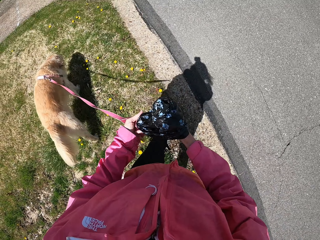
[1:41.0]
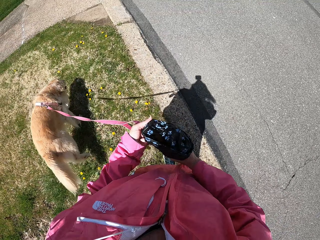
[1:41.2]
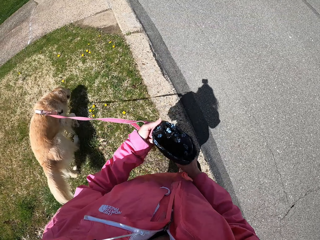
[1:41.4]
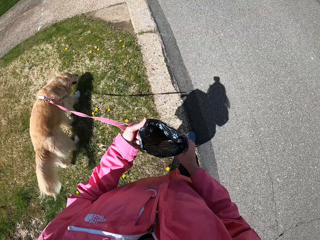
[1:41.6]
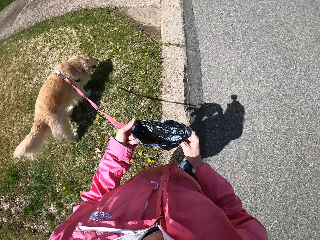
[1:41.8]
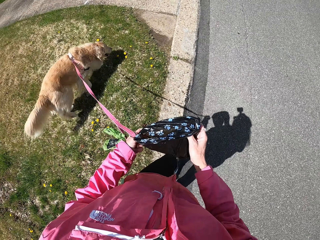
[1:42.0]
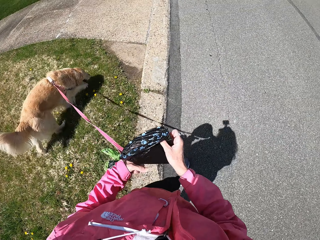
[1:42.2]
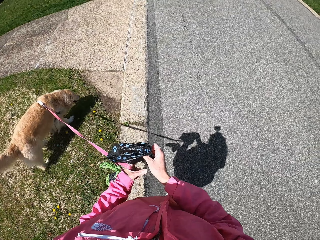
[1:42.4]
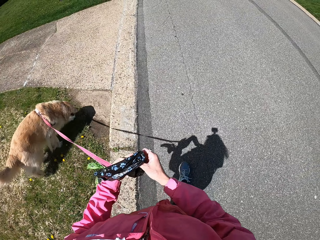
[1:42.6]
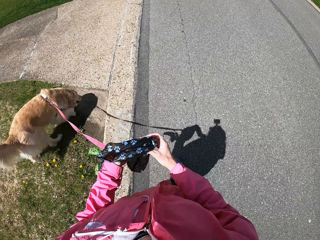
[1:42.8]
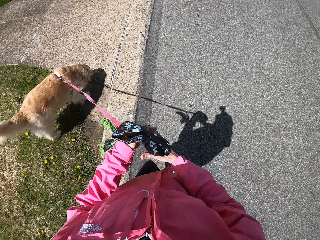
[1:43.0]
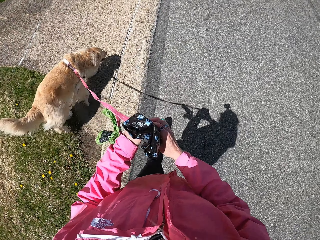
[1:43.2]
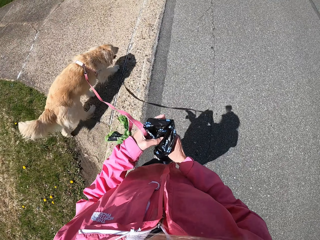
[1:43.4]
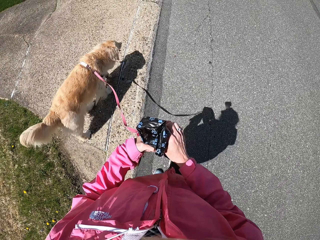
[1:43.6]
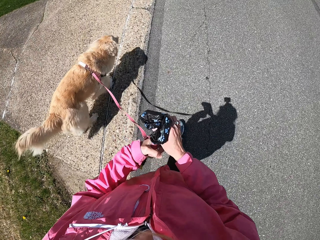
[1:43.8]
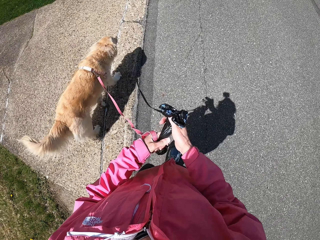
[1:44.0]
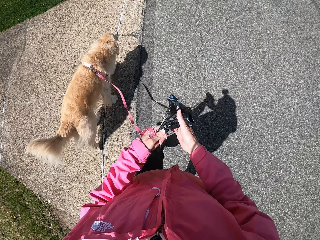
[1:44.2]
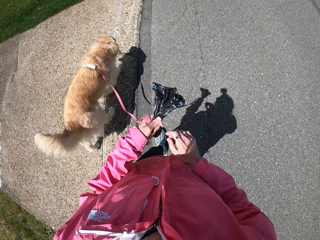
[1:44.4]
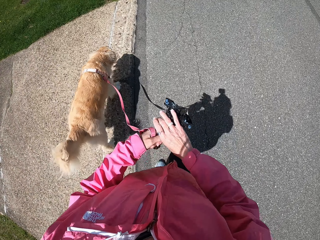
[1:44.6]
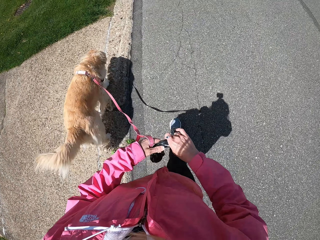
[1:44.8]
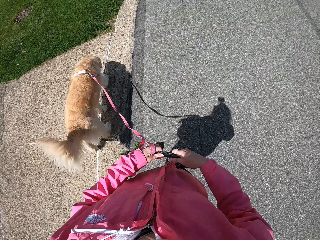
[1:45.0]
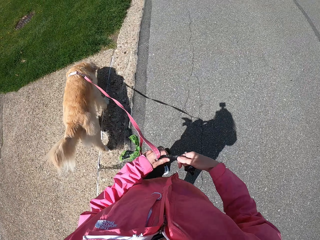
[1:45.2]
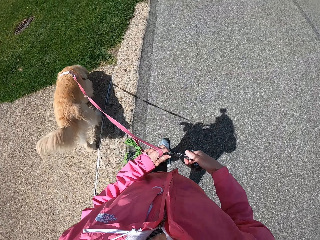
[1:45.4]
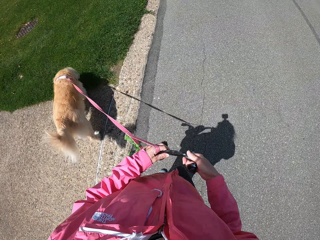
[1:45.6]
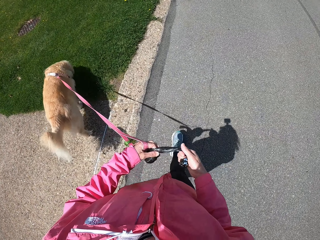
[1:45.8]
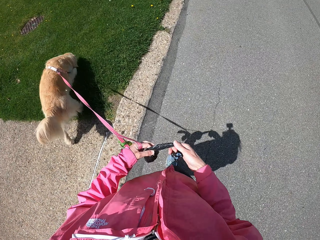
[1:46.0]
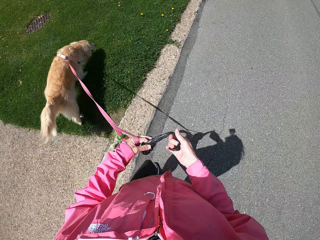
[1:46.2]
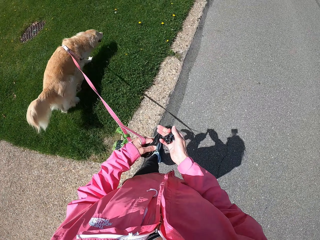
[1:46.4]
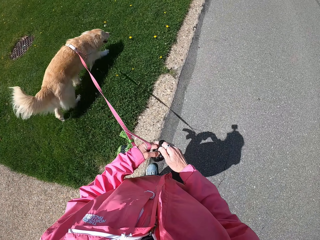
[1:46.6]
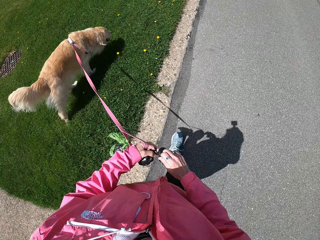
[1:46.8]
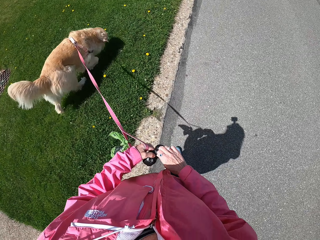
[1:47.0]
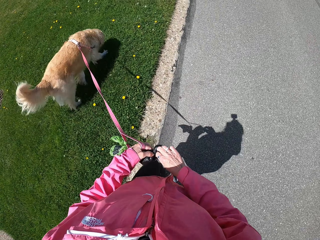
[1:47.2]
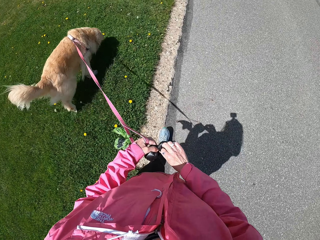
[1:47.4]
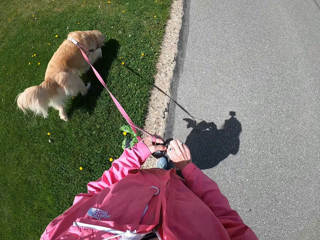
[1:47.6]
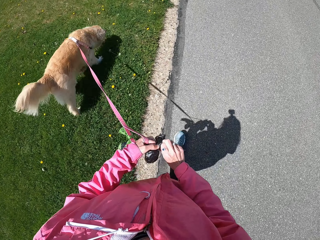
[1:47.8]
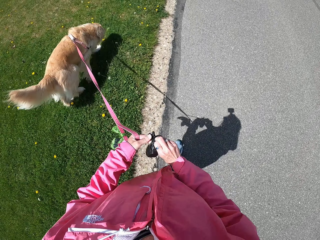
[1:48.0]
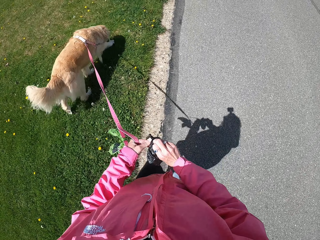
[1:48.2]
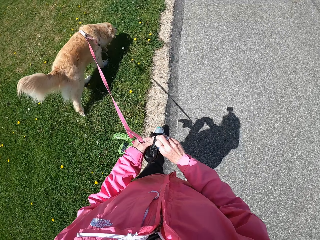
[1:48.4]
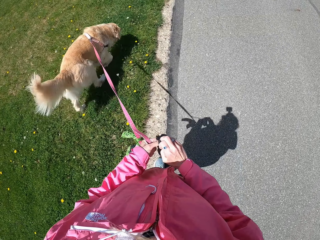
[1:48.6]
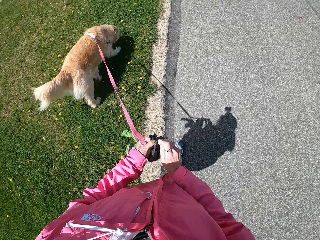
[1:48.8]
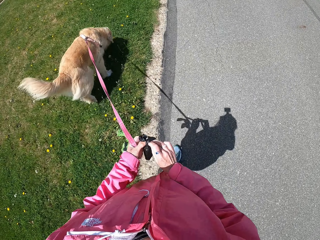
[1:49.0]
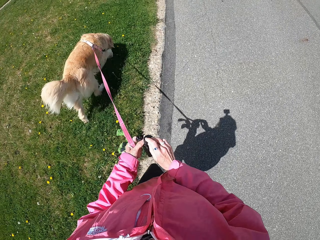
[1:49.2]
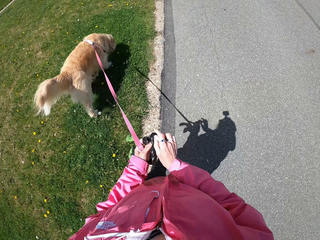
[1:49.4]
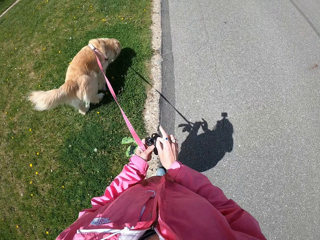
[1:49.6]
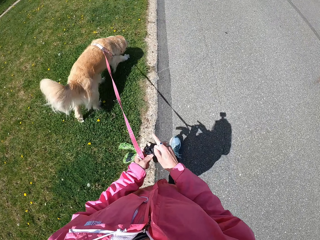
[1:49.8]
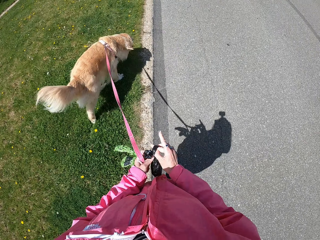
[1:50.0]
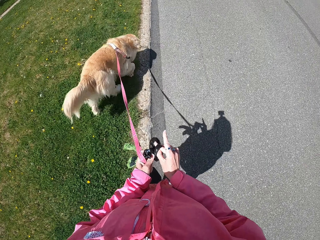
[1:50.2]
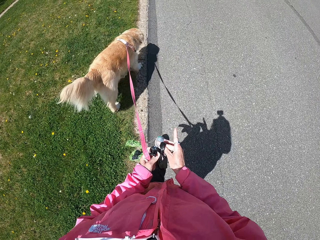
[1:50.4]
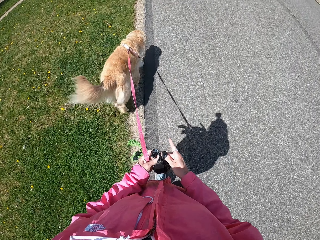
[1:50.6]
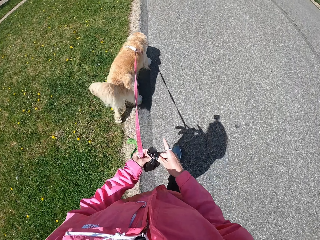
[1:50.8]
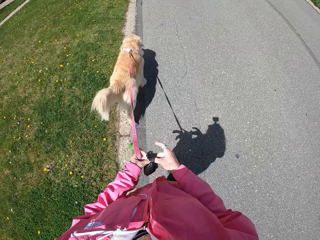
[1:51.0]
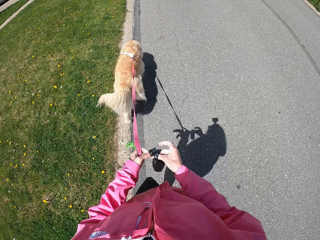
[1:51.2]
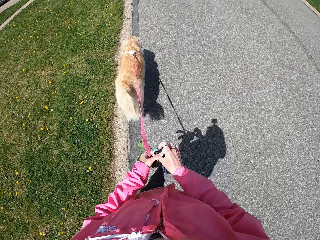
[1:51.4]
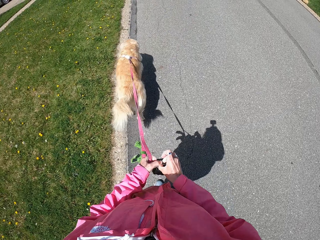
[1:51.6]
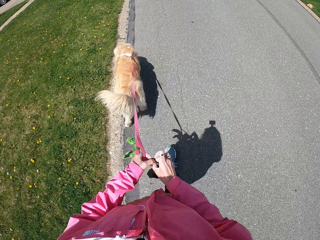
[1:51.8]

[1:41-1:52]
The camera wearer folds a plastic bag. She walks with her dog. She ties a dog poop bag.

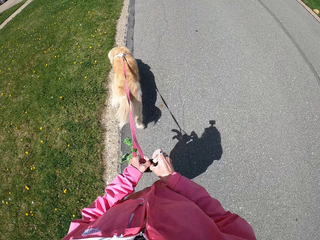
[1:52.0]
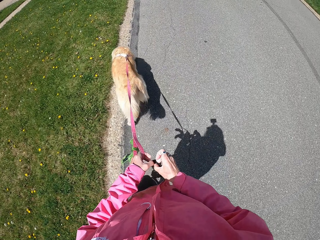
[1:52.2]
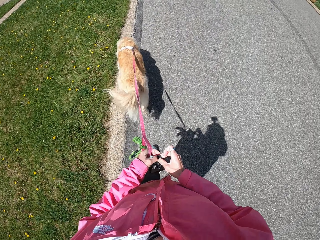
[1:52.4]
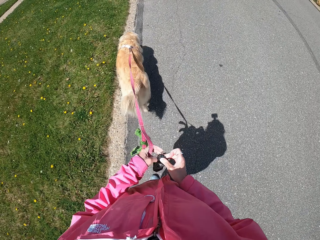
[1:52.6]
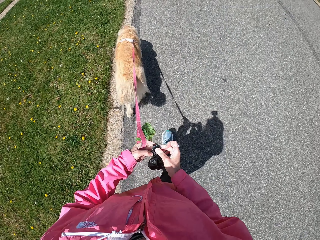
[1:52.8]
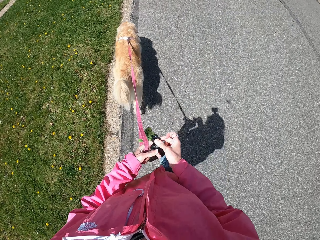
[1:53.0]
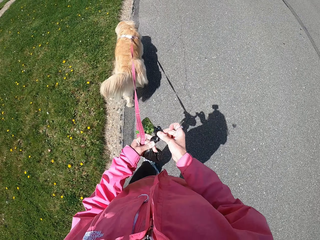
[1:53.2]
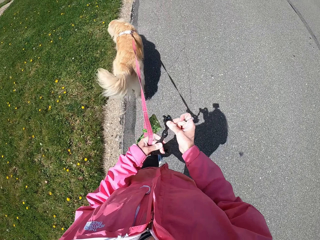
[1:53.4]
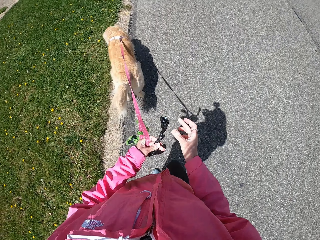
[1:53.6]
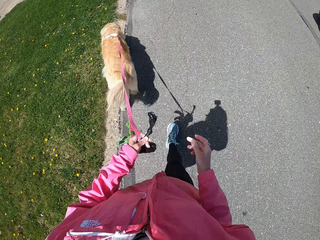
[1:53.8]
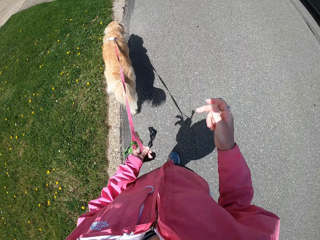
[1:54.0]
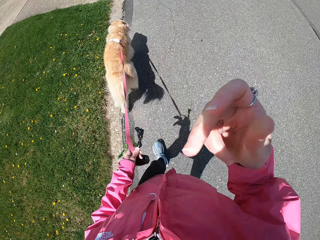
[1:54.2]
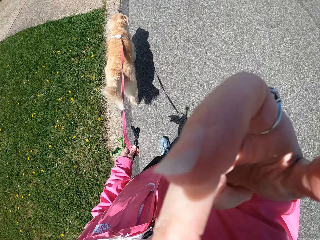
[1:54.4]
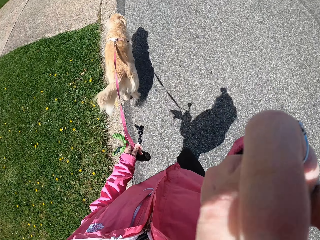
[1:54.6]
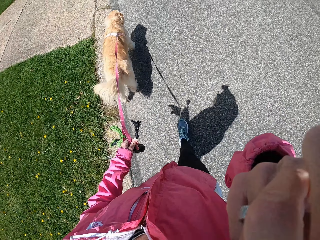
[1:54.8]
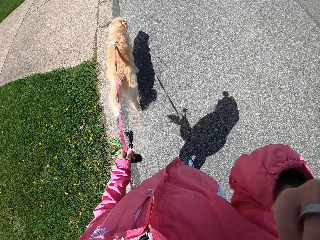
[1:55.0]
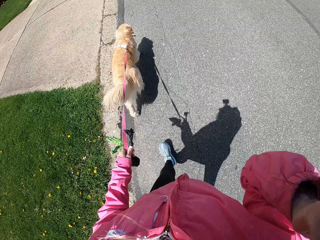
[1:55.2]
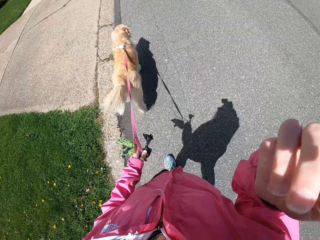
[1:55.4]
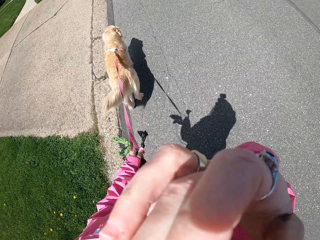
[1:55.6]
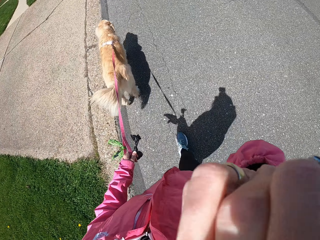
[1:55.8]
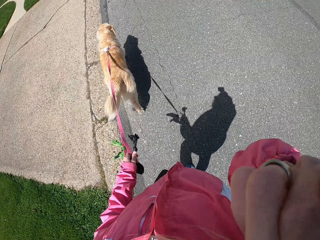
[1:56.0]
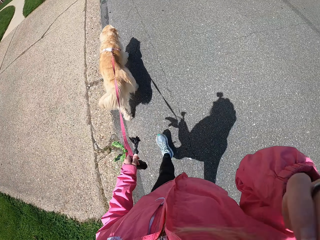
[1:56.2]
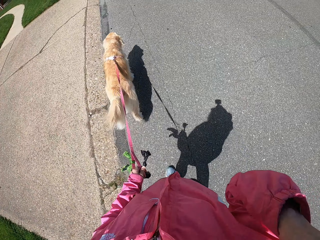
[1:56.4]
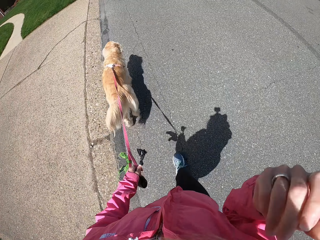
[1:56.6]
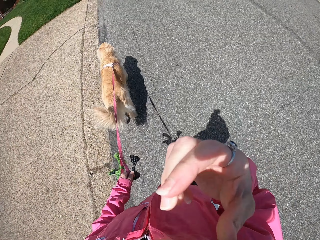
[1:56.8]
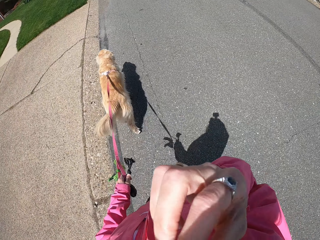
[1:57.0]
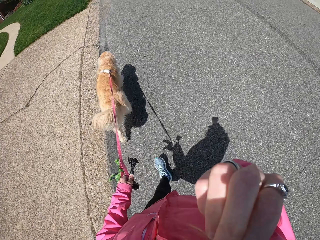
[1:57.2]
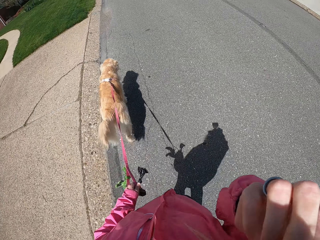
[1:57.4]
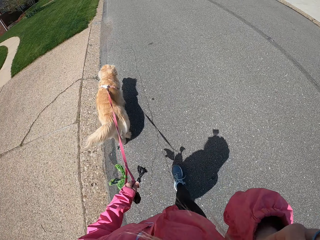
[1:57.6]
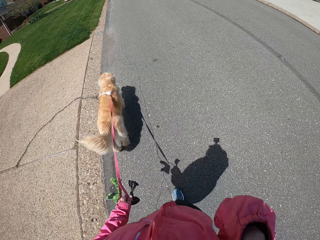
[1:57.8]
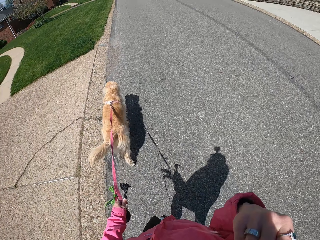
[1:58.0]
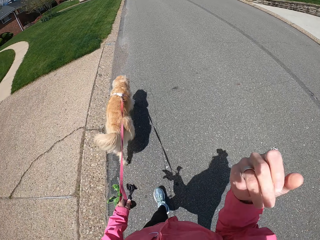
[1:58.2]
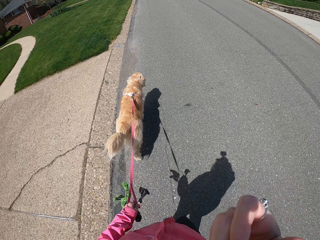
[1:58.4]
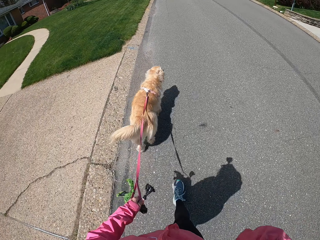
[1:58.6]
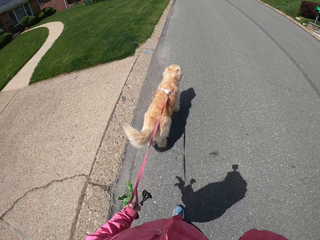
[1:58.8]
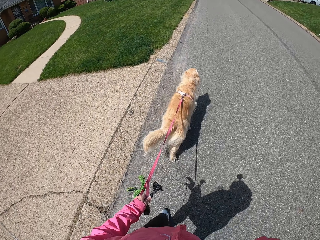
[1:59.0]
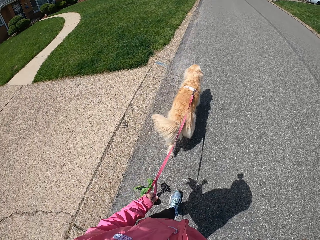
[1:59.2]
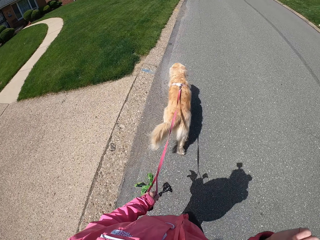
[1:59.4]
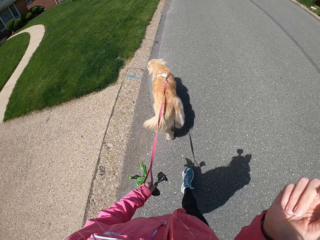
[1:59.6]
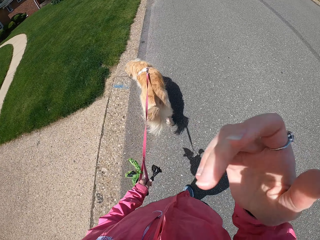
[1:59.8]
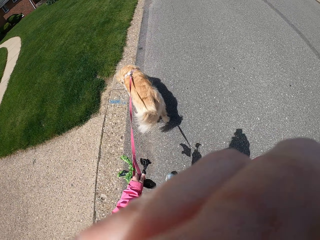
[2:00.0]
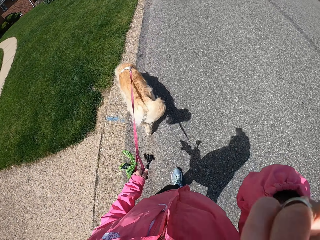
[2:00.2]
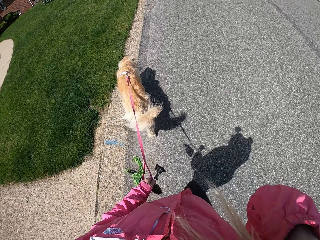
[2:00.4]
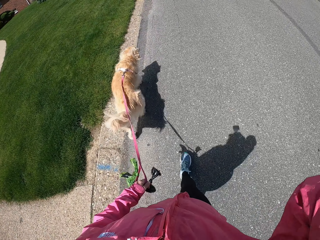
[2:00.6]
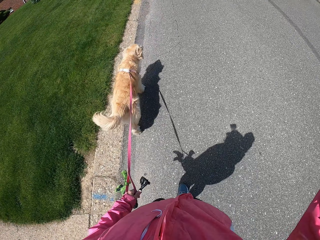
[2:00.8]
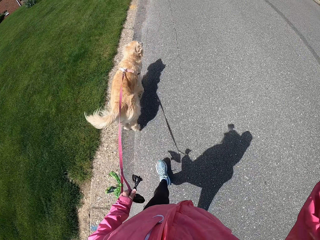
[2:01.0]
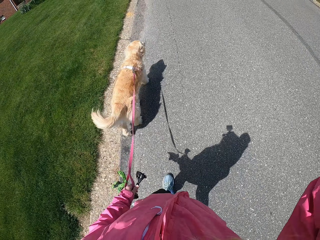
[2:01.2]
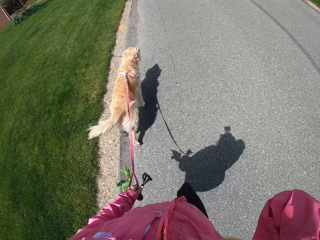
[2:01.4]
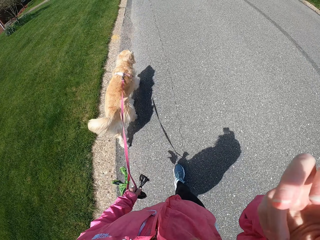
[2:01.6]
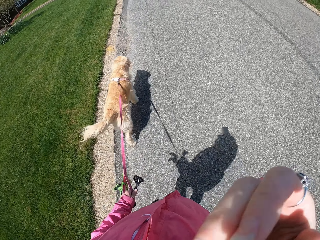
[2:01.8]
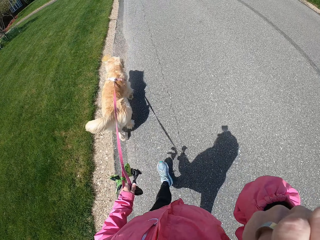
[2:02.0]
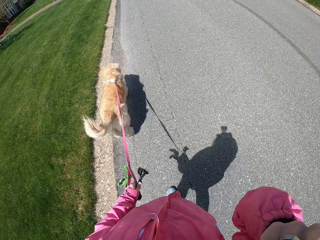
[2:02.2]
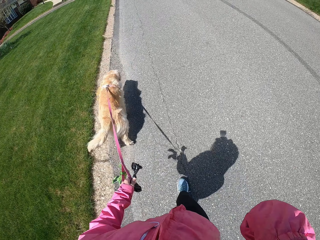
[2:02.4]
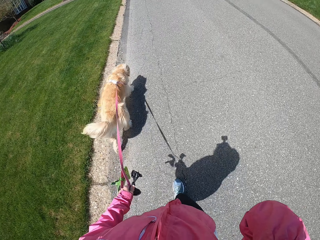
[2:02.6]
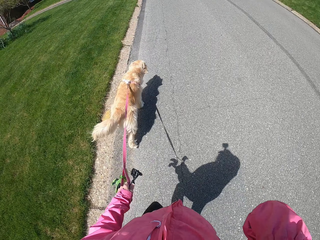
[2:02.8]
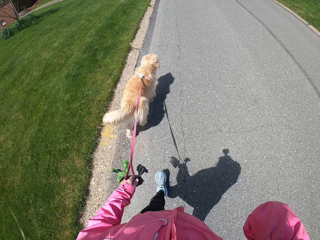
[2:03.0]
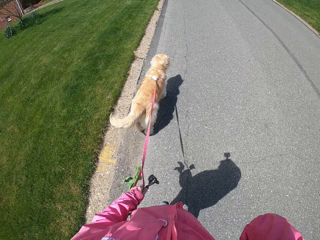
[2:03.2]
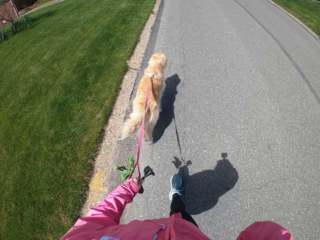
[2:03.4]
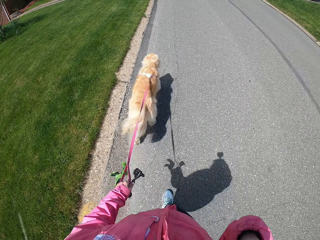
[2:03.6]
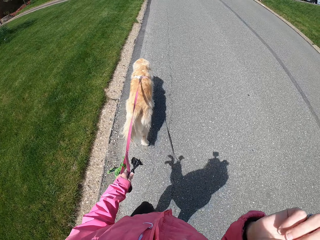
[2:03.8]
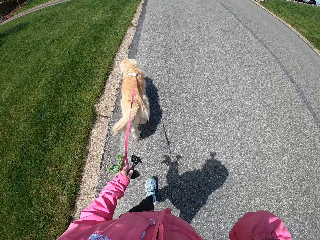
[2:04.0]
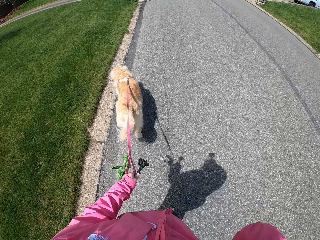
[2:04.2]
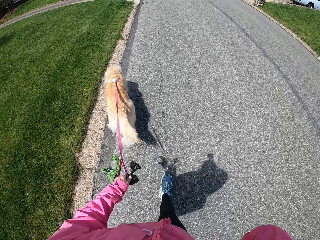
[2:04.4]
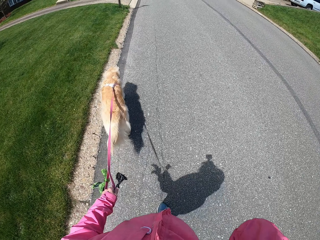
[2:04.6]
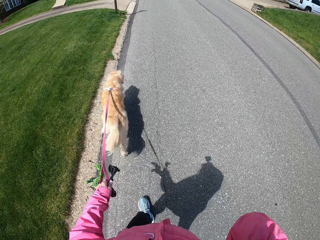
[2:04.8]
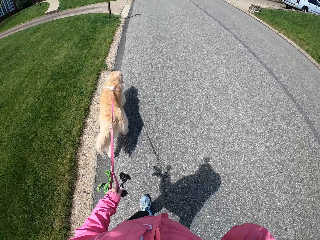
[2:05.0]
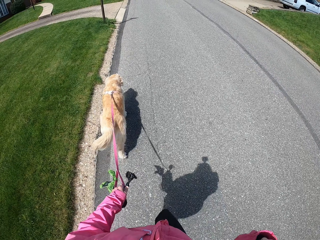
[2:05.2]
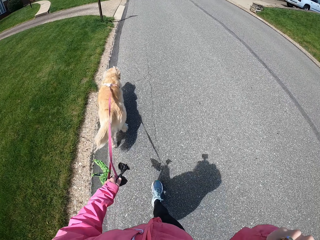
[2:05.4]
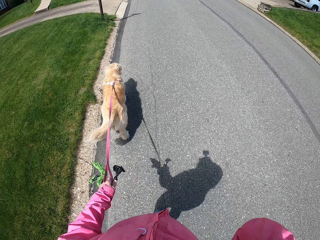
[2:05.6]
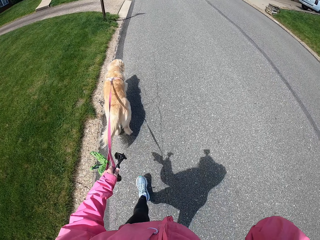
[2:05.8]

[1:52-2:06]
The camera wearer moves her hair from her face.
